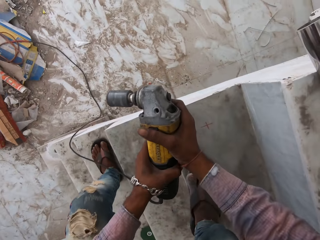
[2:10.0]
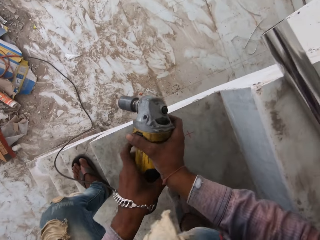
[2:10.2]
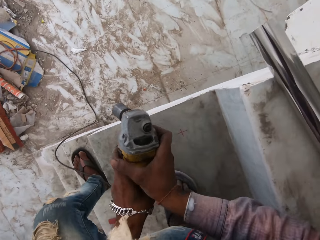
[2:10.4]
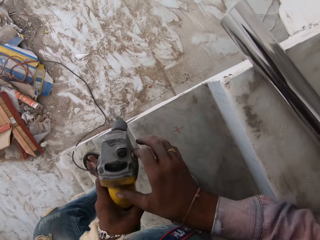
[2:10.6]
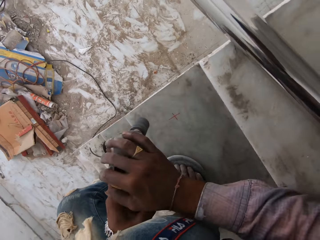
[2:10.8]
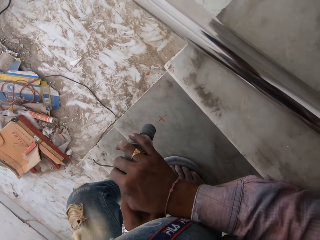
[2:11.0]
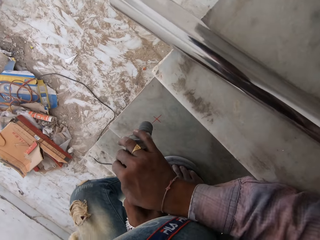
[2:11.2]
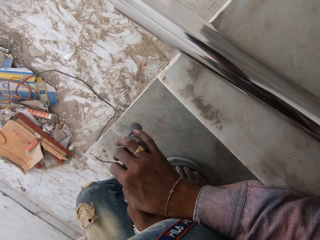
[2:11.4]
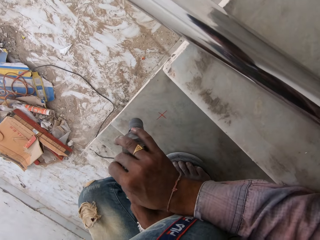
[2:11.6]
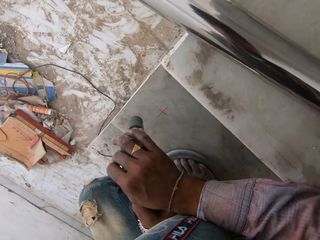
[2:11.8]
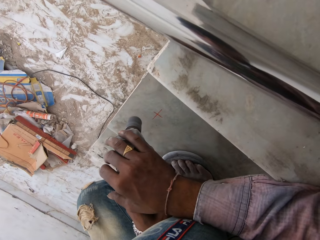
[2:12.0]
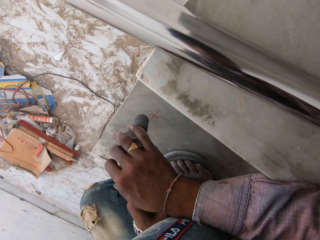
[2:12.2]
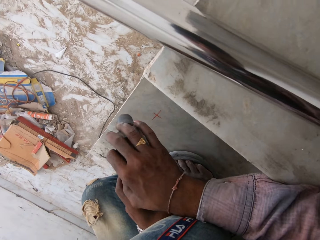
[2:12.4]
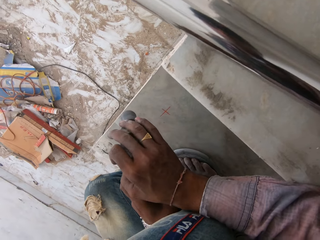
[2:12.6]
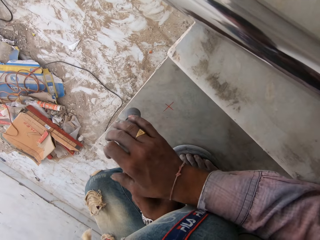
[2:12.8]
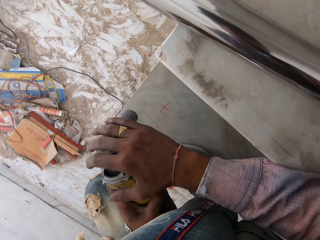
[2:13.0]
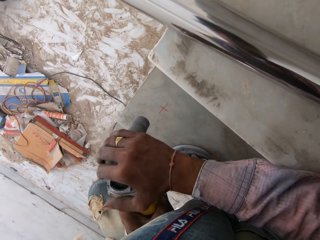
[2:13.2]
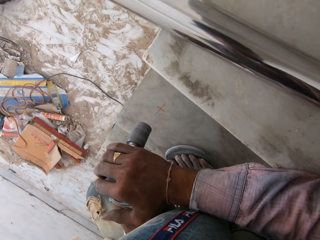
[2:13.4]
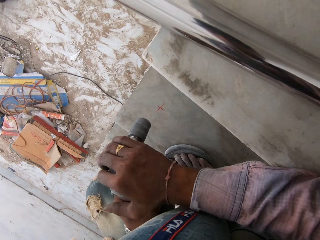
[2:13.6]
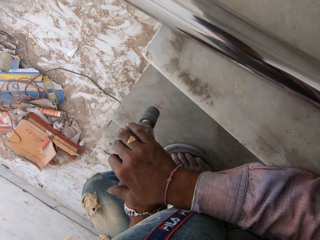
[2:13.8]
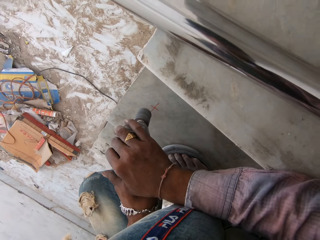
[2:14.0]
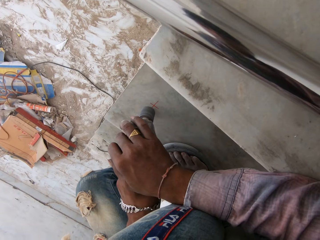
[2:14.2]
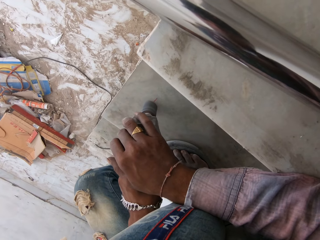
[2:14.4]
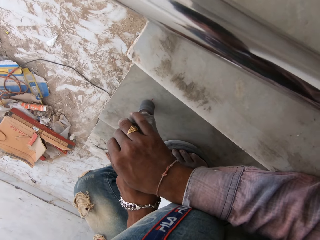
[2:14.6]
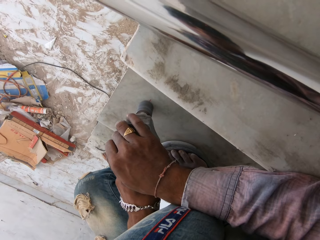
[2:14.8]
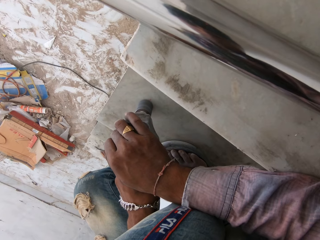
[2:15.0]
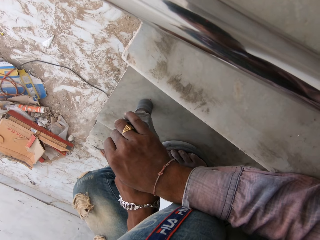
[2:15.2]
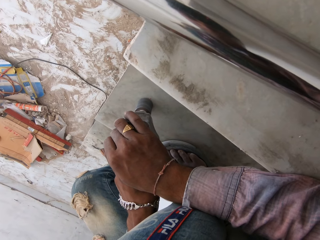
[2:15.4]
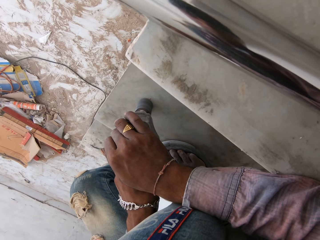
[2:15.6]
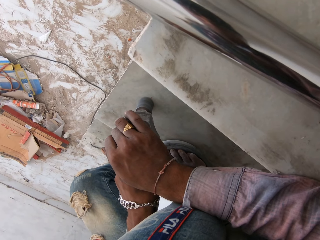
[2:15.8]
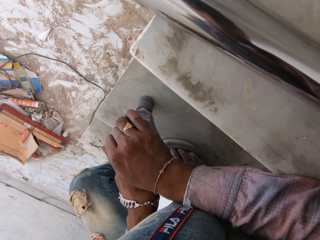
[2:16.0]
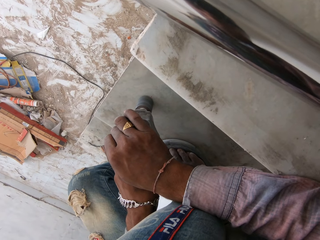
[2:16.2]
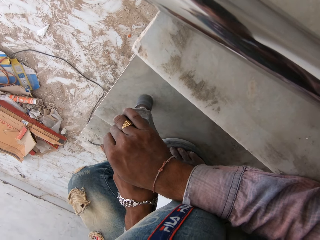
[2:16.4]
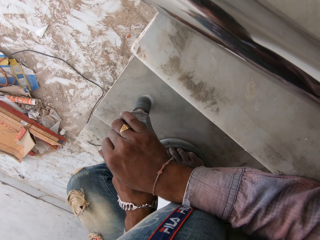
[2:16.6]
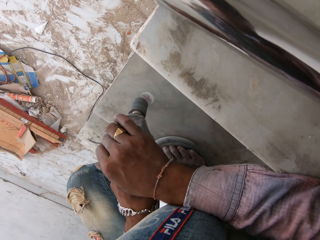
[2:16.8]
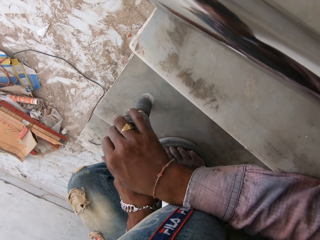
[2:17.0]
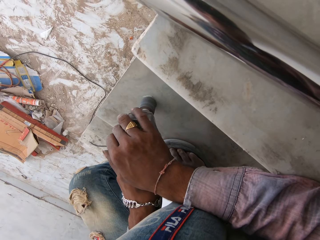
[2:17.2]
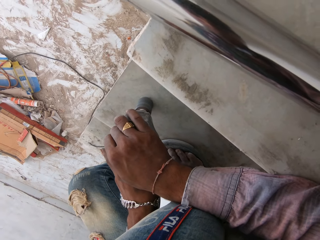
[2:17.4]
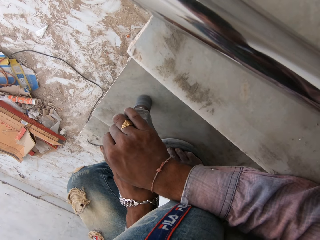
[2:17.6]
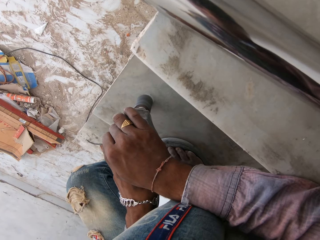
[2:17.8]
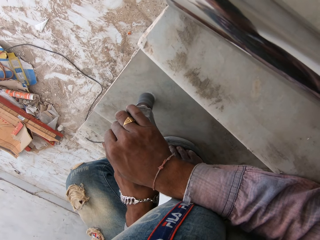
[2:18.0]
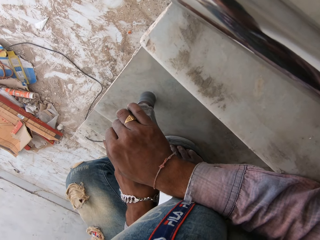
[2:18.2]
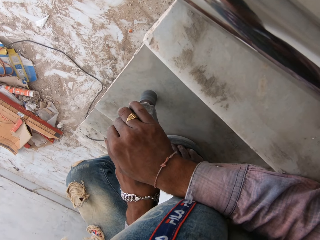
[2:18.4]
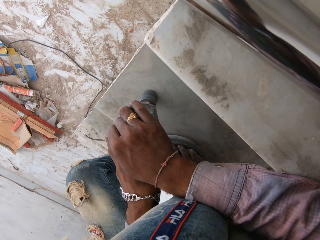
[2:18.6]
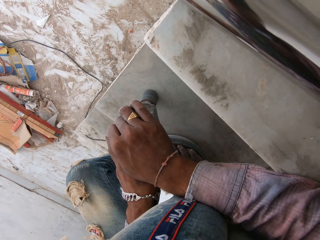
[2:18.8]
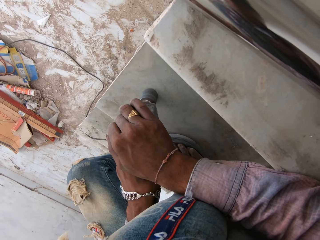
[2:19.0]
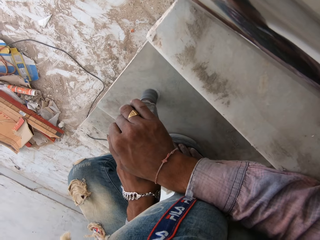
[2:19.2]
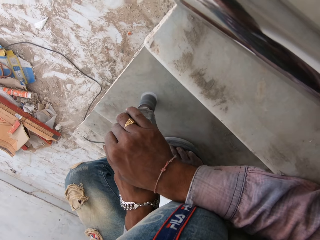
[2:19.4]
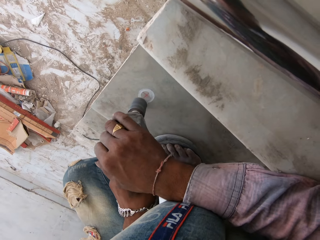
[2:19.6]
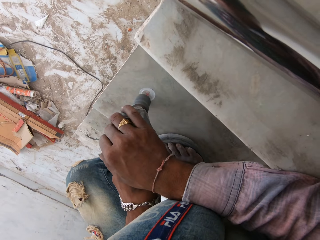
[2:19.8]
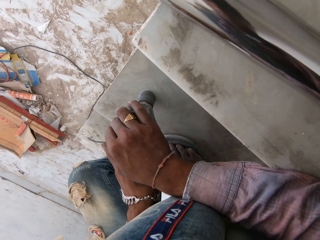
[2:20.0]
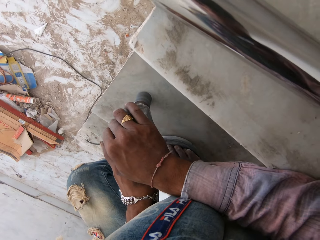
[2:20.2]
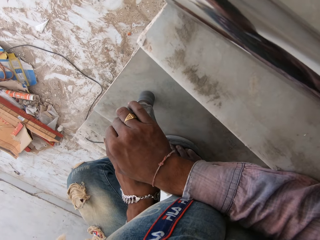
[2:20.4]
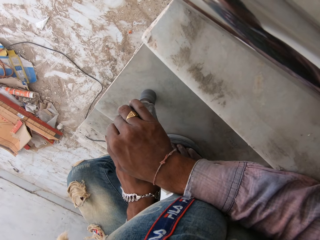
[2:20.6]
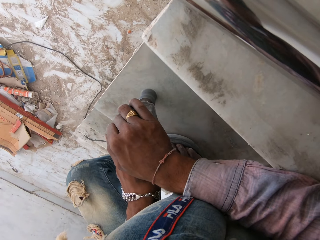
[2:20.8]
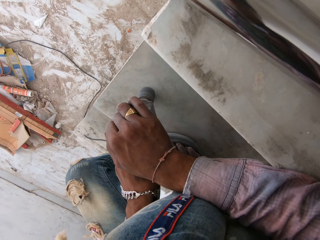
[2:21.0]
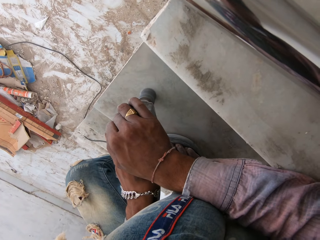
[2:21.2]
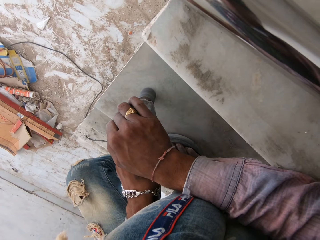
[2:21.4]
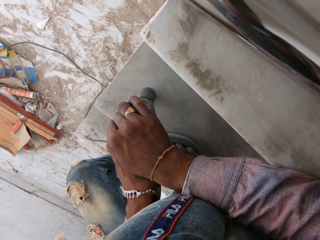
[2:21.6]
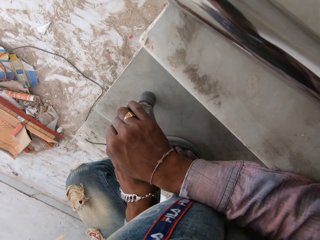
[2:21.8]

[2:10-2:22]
The camera wearer switches on a floor drilling machine. They drill a hole on a floor with the drilling machine.

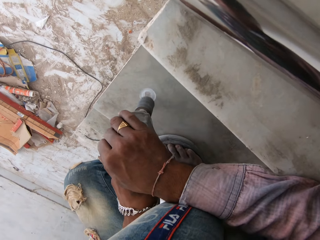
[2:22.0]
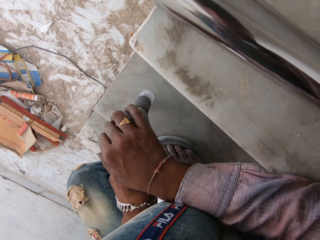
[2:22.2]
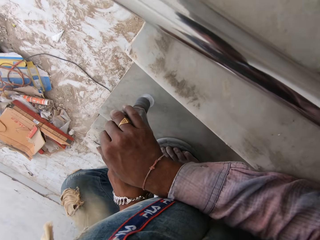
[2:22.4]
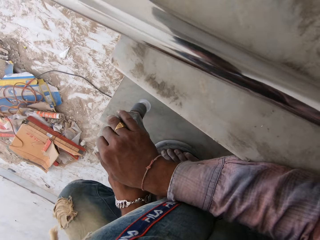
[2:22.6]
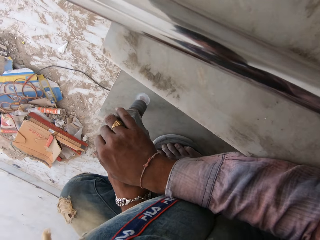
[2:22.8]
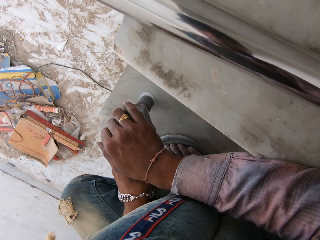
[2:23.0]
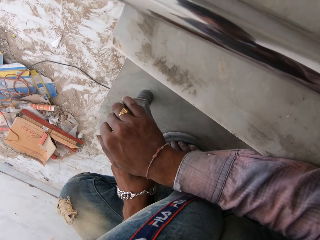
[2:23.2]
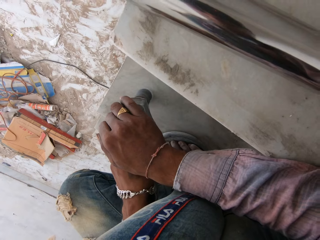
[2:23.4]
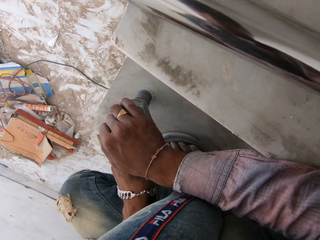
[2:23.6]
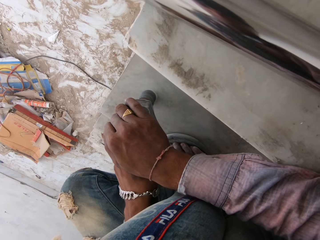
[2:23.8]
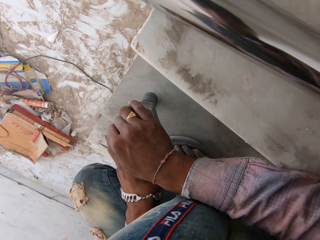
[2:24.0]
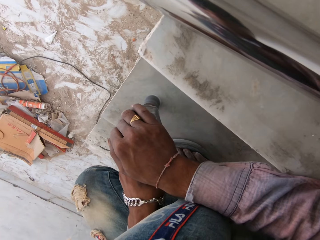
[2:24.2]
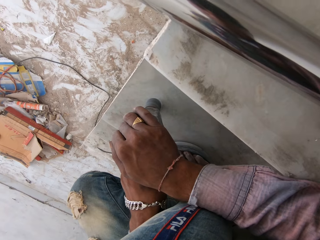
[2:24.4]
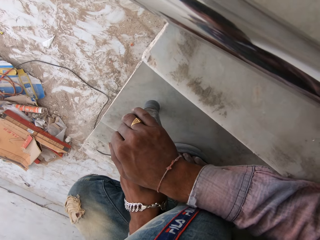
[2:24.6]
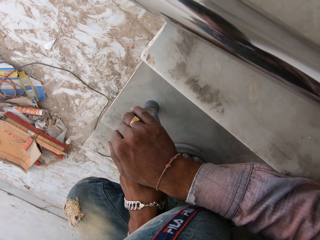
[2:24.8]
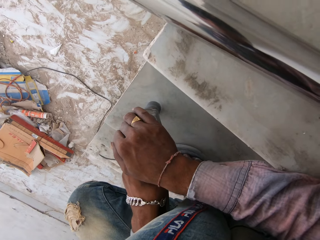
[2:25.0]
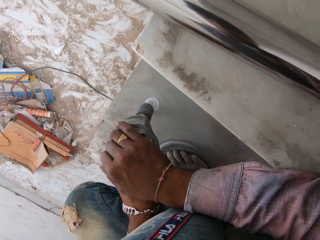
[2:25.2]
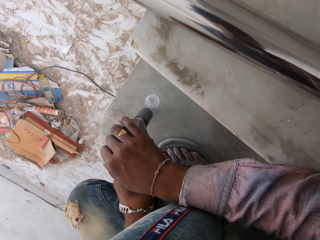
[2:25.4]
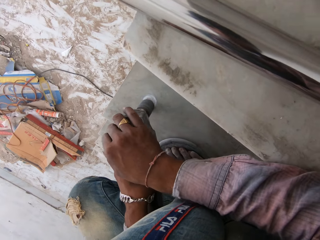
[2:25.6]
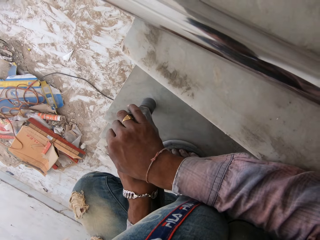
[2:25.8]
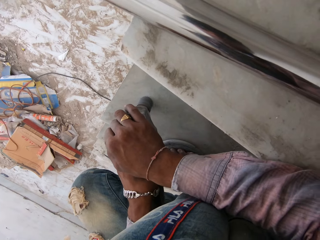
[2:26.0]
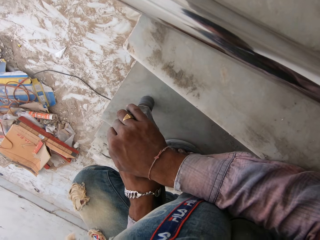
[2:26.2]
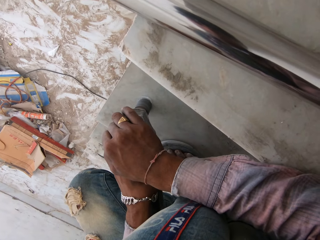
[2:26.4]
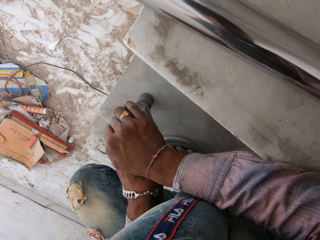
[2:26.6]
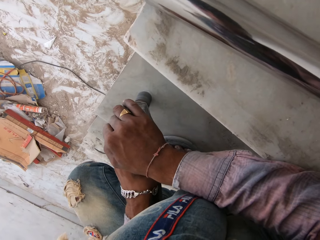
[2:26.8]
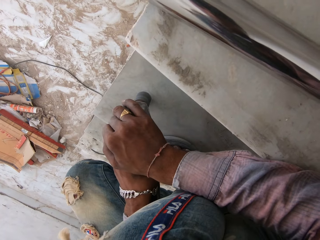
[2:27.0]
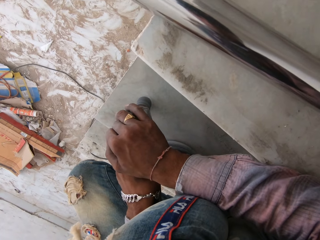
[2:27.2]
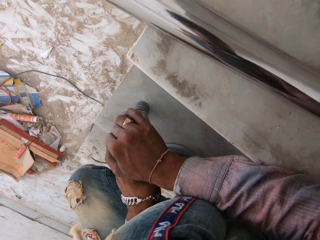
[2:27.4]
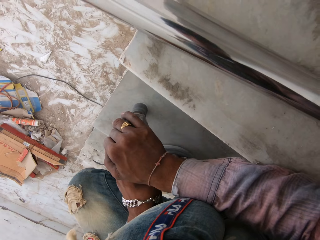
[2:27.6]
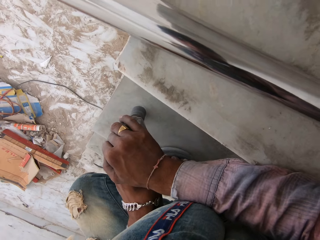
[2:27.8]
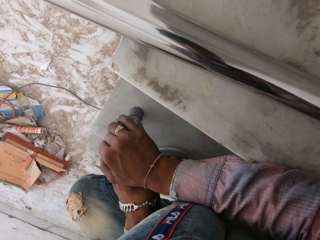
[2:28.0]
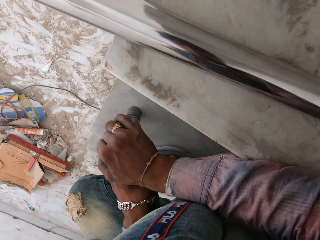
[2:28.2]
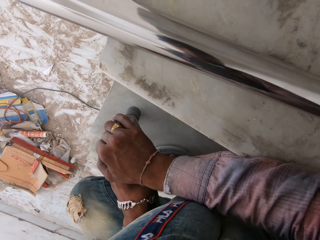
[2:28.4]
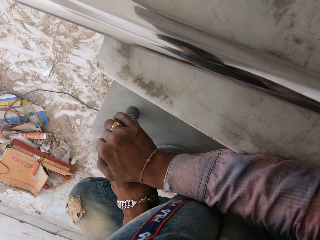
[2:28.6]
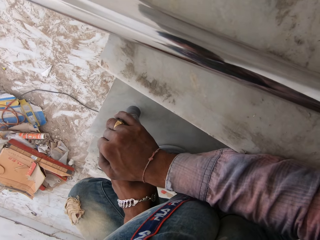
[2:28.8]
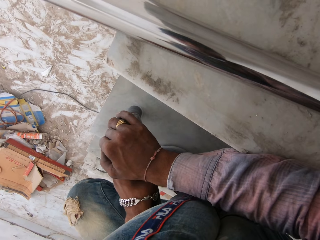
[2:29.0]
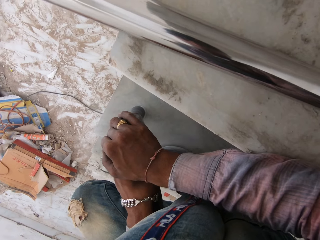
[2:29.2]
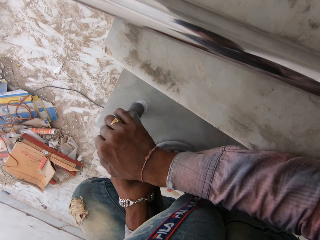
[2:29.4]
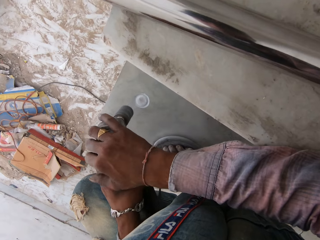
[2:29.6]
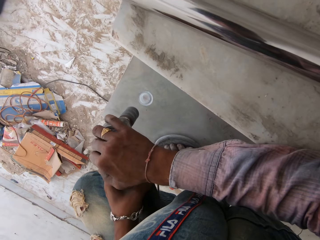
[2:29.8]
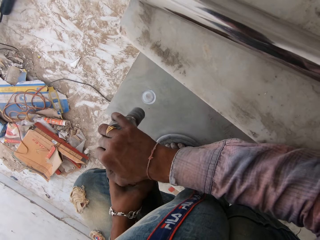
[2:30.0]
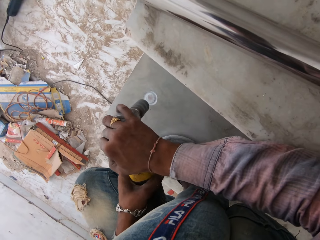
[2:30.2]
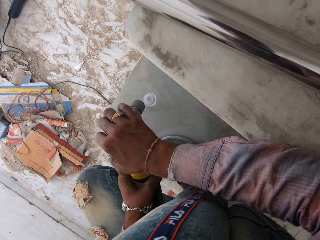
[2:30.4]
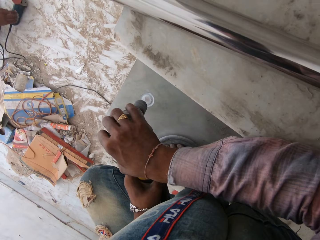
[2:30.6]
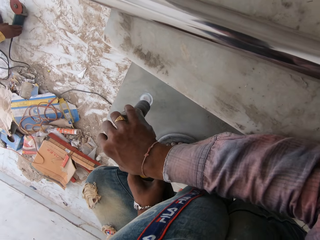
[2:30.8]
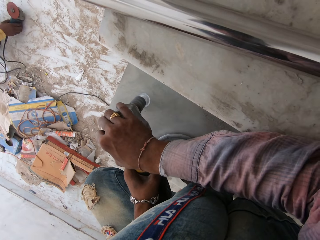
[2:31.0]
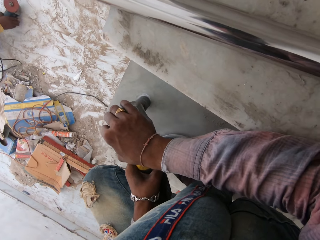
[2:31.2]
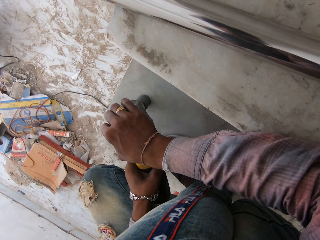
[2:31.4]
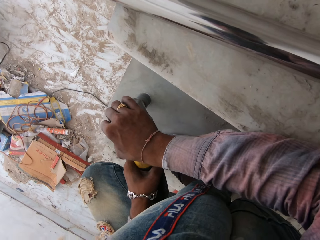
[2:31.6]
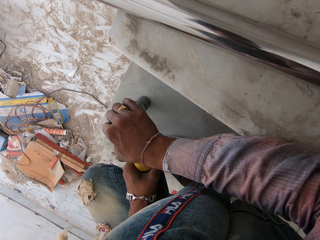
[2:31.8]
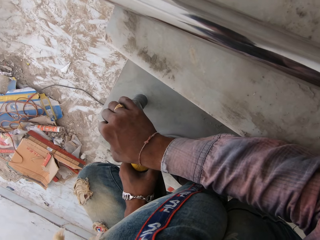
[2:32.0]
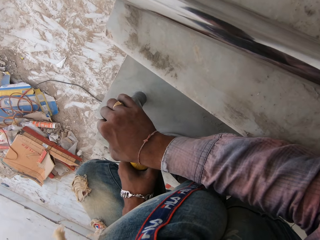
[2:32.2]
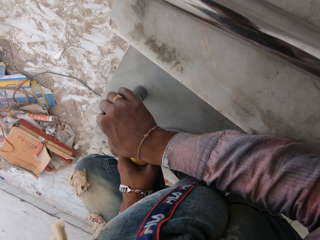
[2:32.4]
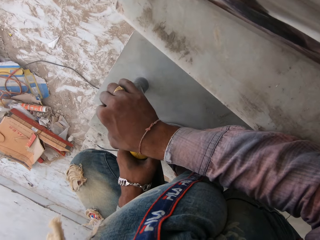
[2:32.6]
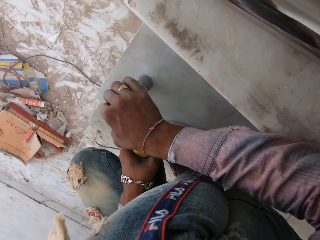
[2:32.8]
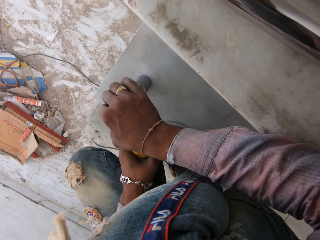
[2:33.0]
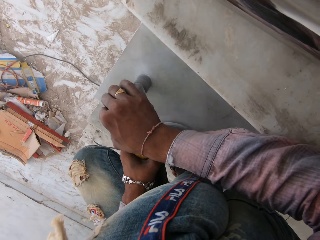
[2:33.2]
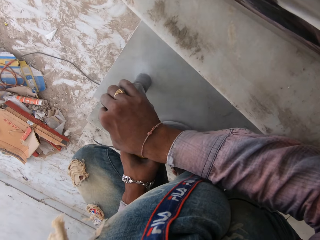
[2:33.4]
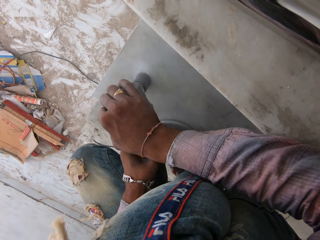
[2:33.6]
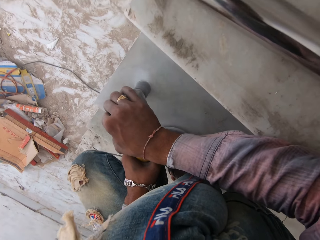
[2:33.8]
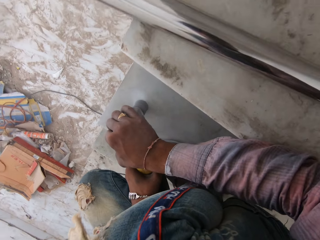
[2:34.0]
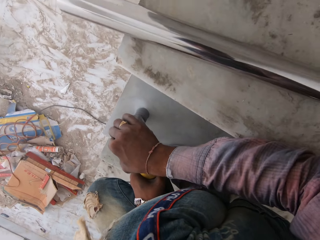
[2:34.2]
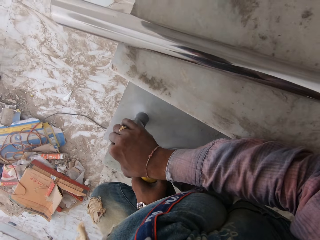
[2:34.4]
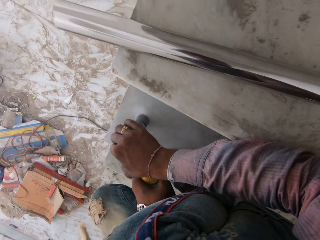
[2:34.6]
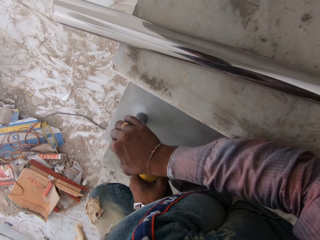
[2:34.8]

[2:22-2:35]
The camera wearer looks around in a room. A man picks up a grinder. The camera wearer drills a hole on a floor with a drilling machine.
